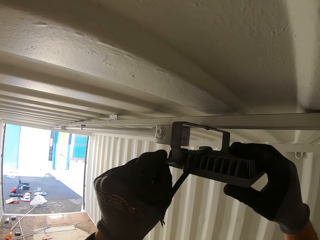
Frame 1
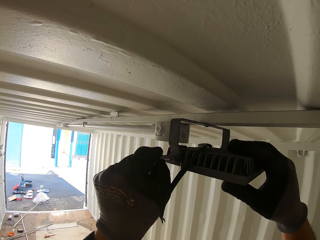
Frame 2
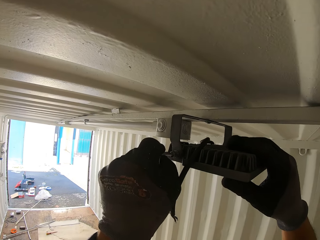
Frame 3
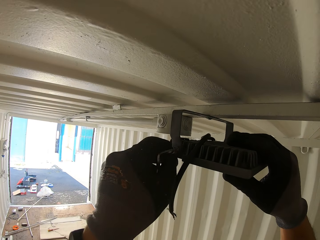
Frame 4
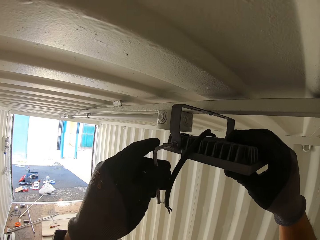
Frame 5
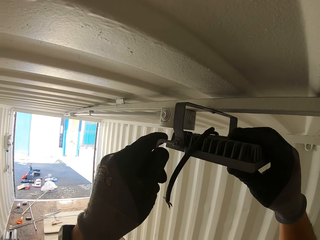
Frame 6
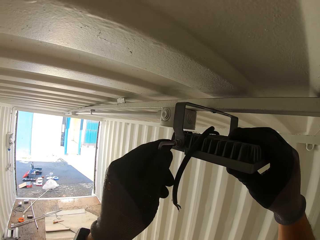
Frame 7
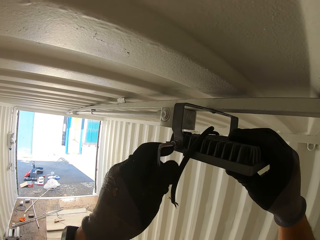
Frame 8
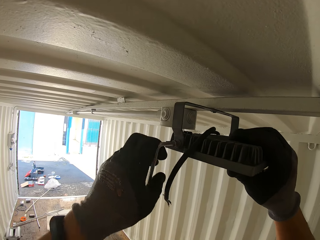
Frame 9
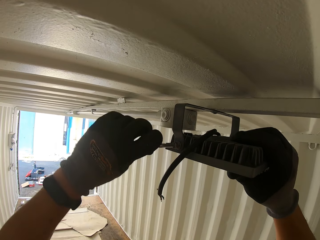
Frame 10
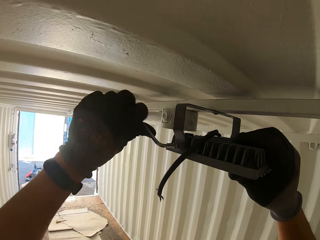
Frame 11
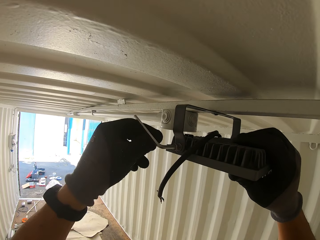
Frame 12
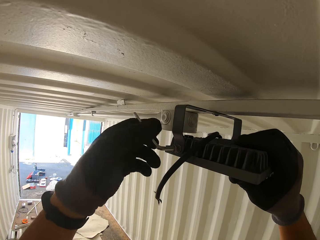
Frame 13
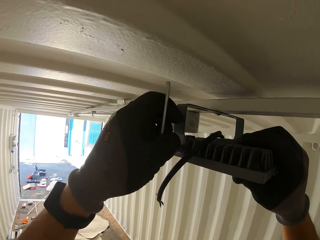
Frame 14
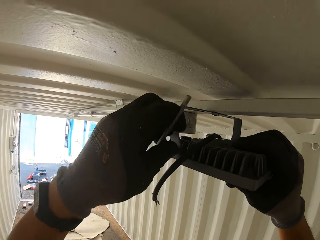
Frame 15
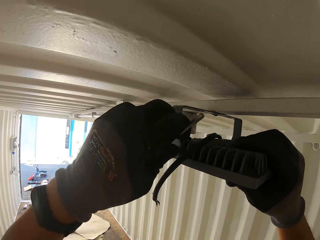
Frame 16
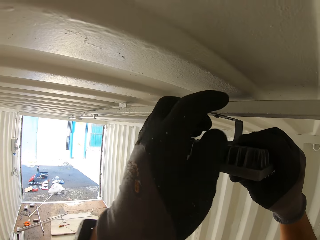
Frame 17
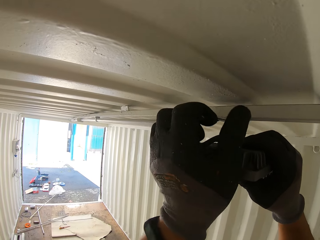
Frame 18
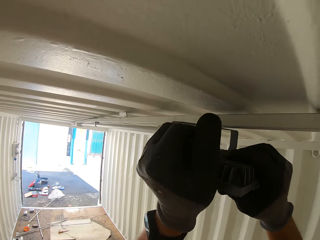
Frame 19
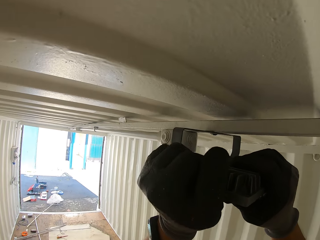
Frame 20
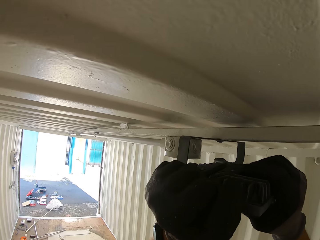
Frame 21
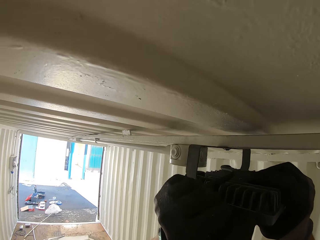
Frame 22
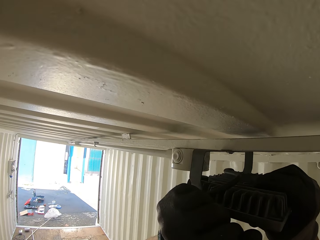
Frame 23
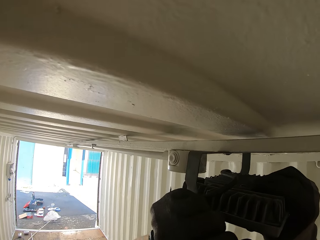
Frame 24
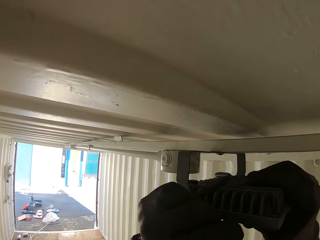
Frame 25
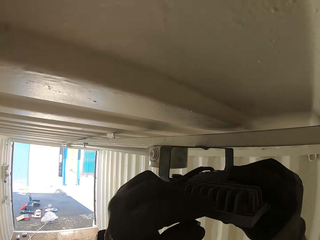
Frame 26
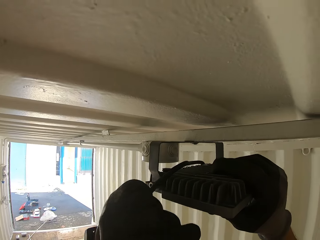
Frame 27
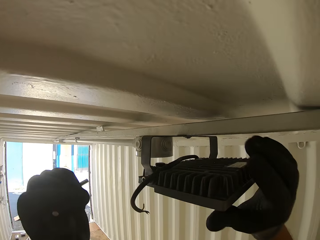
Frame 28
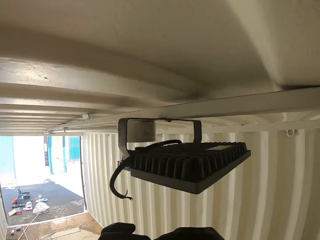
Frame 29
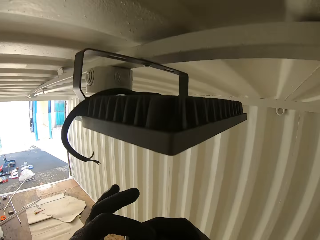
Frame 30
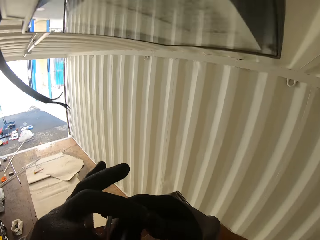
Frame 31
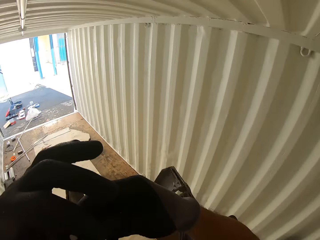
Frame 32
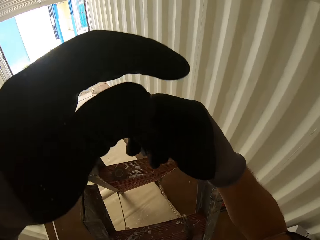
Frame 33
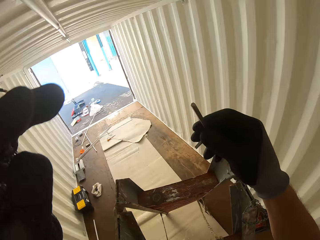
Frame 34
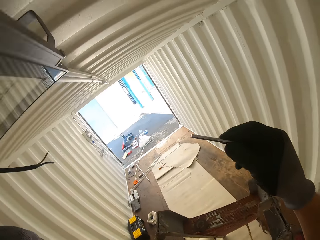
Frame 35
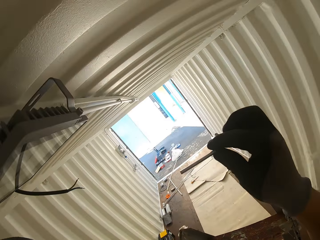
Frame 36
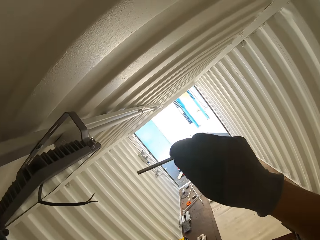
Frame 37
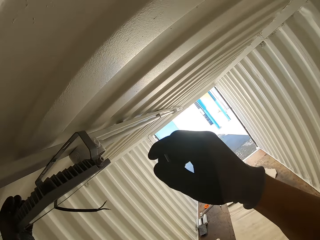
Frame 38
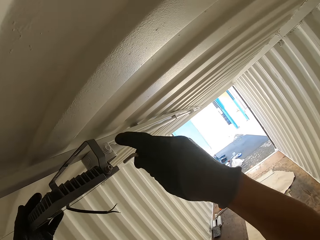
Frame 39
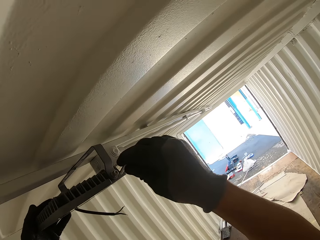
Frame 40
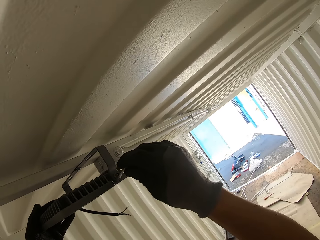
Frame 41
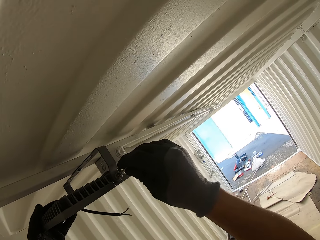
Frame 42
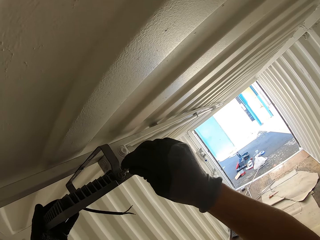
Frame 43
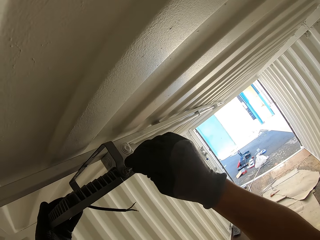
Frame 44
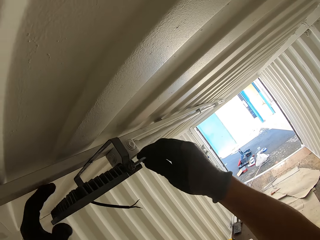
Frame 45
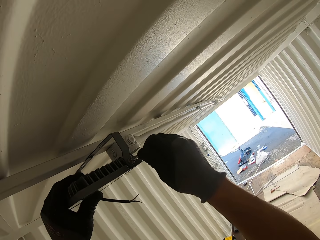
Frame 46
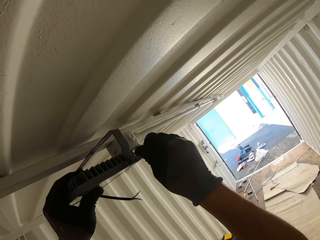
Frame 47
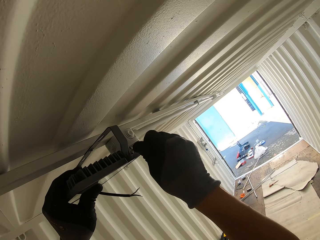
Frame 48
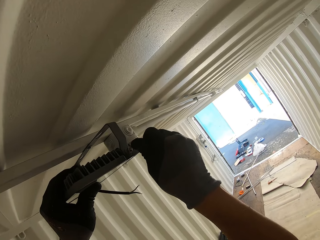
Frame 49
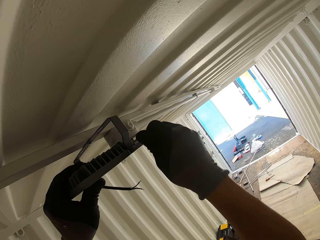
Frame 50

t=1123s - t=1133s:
The camera wearer inserts a hex key or Allen key in a screw in the bulb. They tighten the screw on the light bulb with the hex key. They hold the Allen key. They tighten the screw on the other side with the Allen key. They insert the hex key in a screw in the bulb.

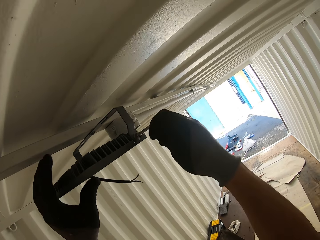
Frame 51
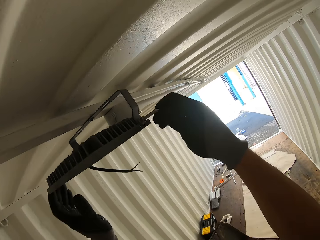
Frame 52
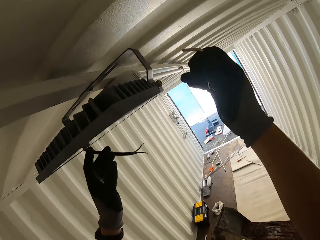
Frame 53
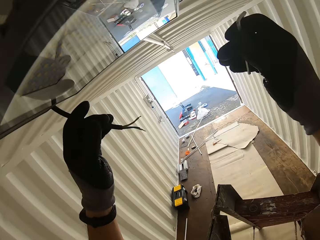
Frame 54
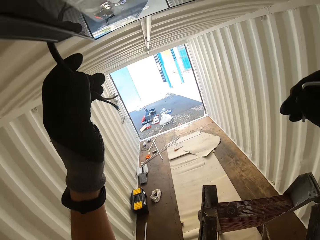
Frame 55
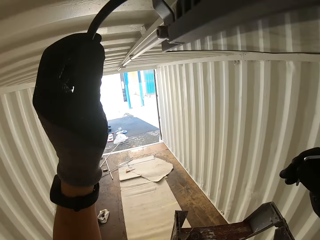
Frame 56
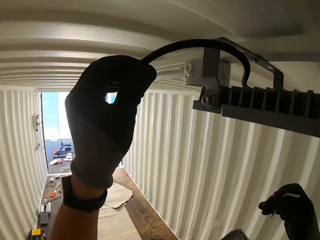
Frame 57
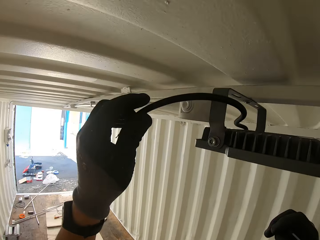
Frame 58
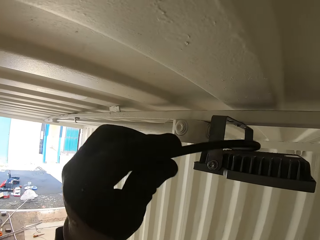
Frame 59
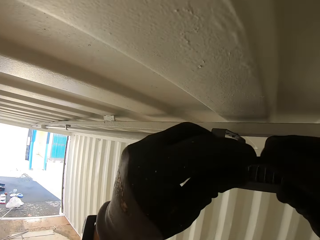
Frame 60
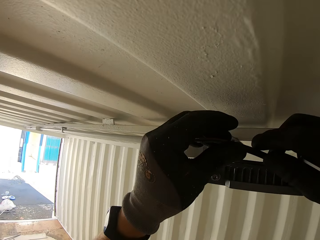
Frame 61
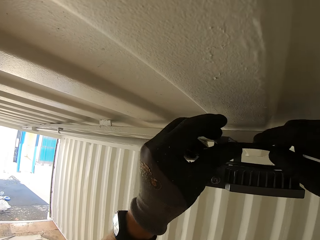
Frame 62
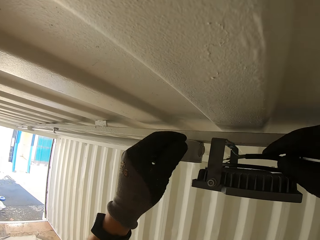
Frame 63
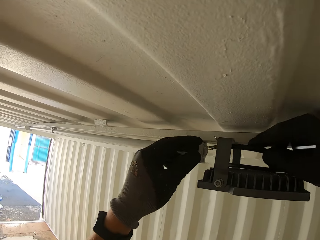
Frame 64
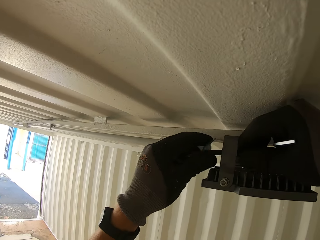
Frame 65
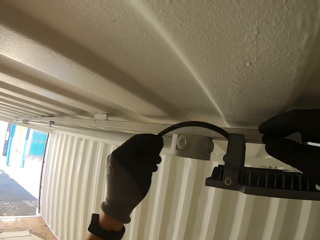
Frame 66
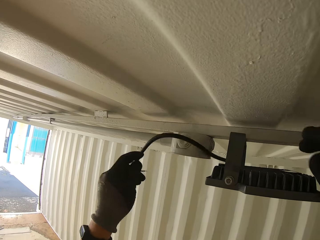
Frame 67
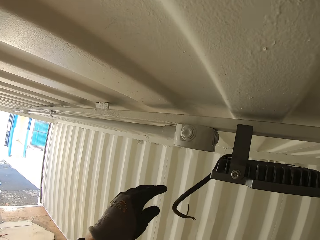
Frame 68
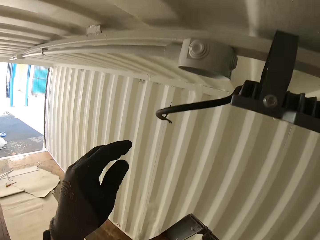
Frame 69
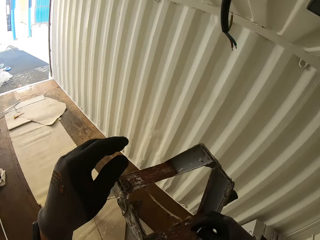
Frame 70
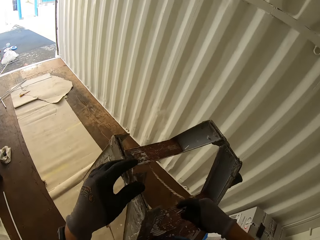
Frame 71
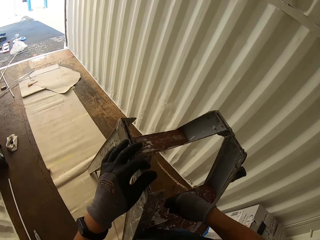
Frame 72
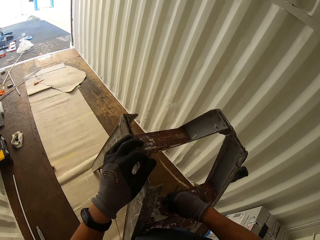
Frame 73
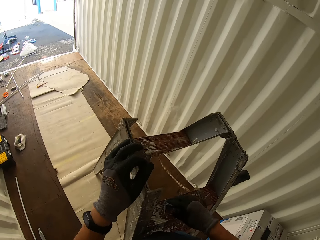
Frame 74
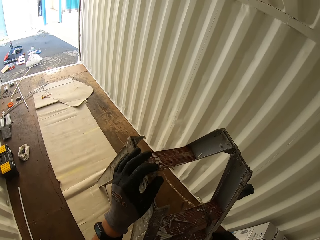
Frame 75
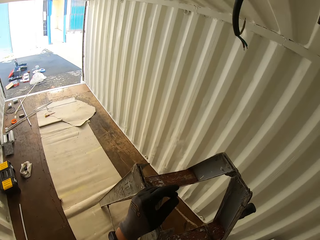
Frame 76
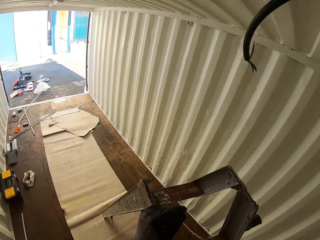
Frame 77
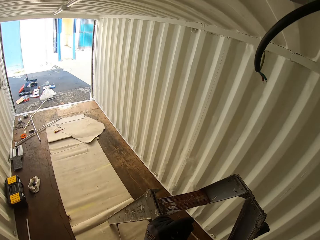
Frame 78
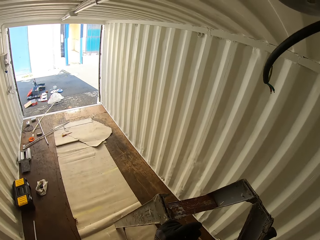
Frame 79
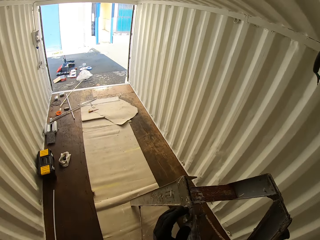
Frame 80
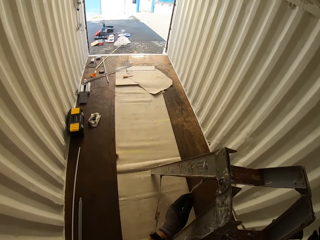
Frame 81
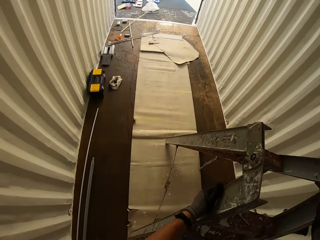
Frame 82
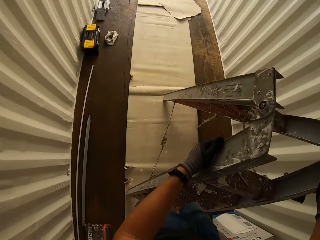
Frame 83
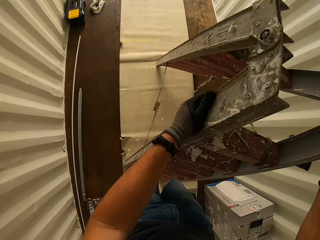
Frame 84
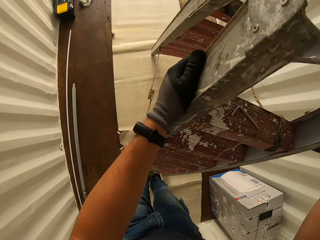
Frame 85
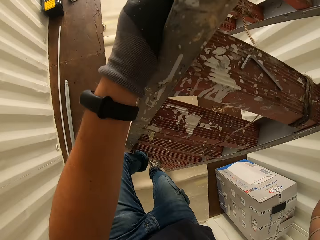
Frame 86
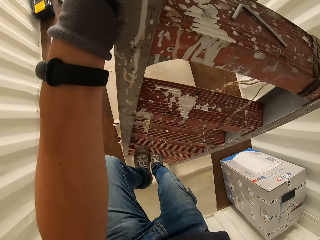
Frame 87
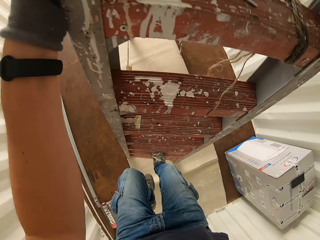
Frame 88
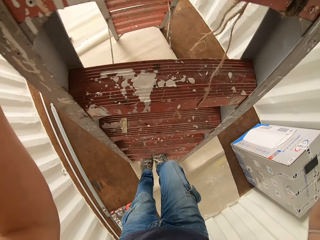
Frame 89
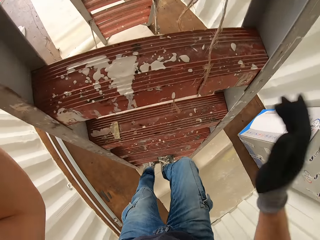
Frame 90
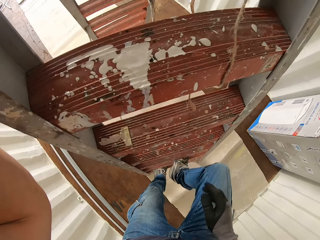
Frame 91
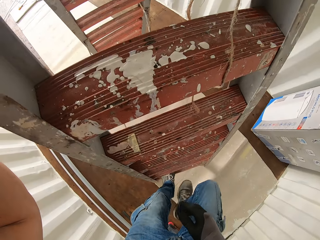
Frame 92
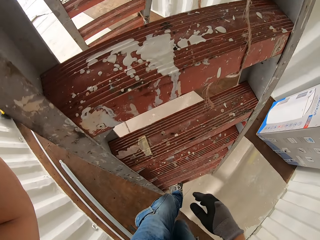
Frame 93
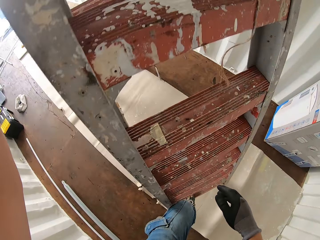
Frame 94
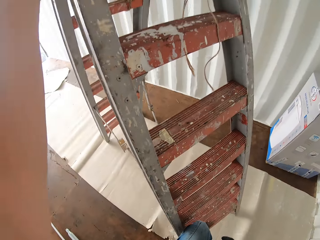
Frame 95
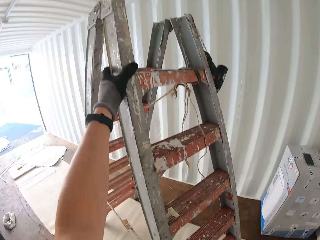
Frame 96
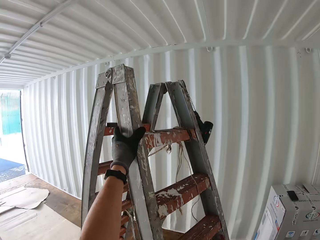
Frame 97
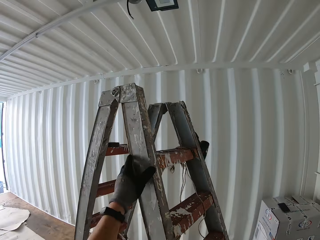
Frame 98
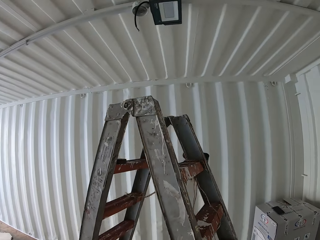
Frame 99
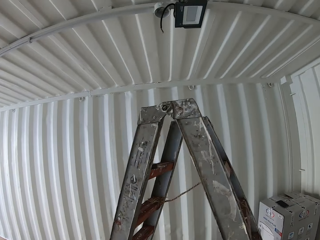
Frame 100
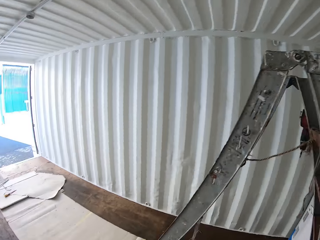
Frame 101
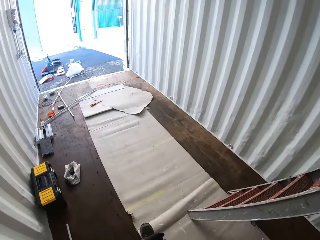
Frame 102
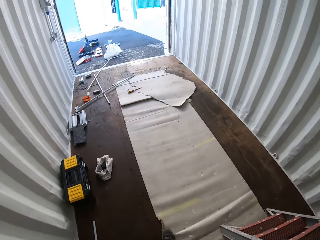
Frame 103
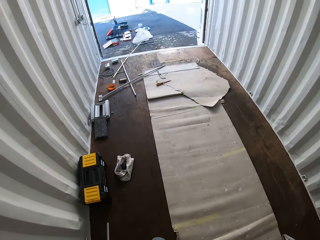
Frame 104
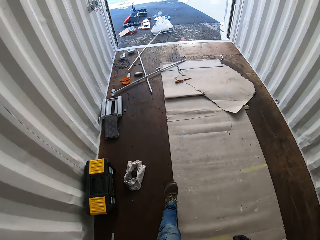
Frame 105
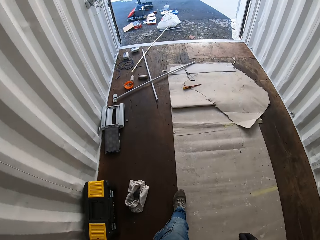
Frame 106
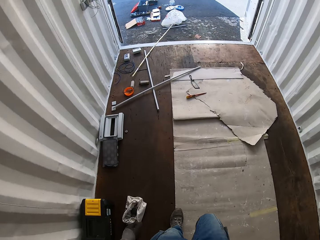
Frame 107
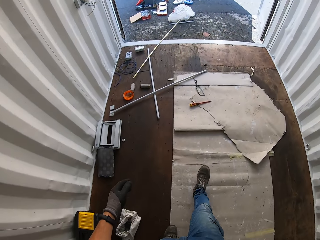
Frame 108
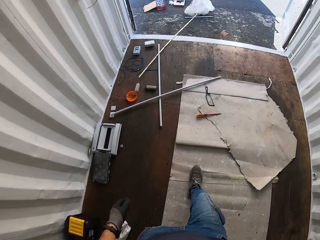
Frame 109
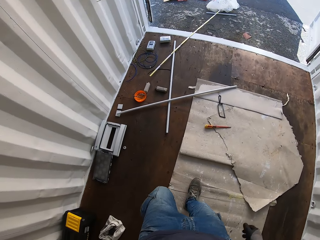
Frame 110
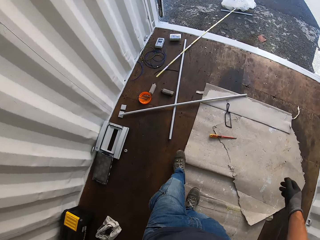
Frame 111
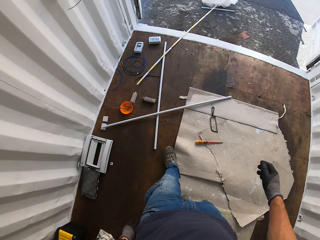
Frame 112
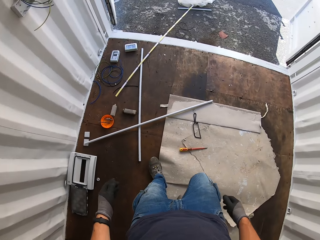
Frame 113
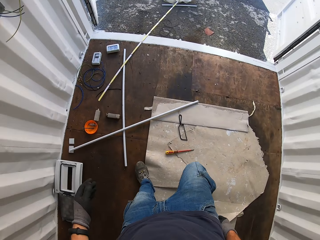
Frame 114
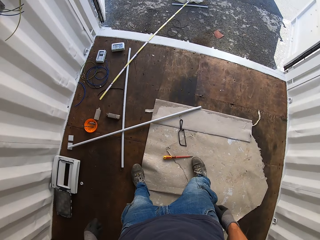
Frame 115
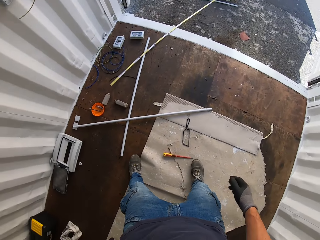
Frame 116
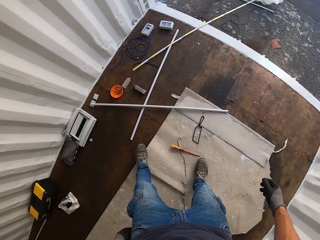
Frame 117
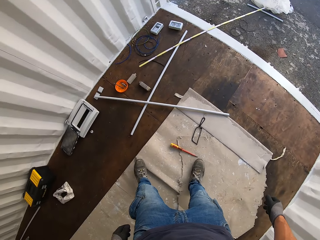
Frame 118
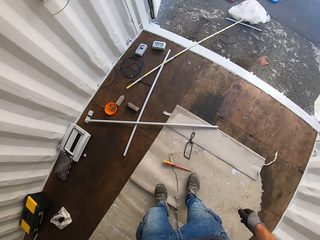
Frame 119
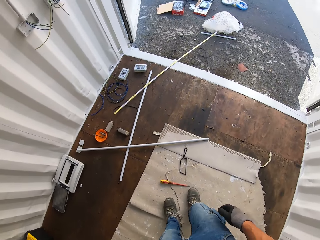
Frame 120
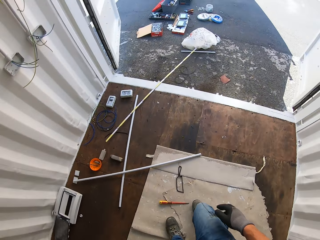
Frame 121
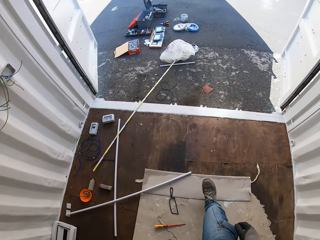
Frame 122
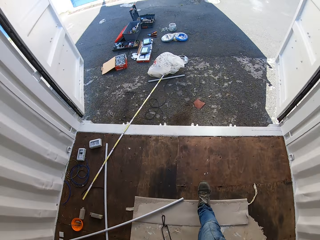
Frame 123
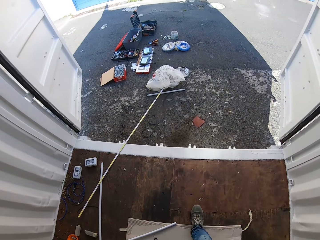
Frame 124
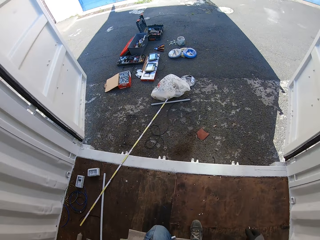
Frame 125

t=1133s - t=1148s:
The camera wearer tightens the screw on the light bulb with a hex key or Allen key. They adjust the LED panel light wire. They hold the Allen key. They put the Allen key on the ladder. They pause. They climb down the ladder. They walk towards the exit. They walk out of the convex box.
